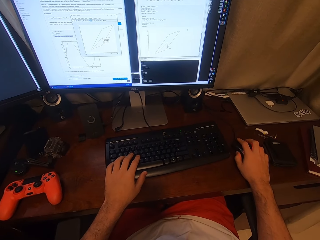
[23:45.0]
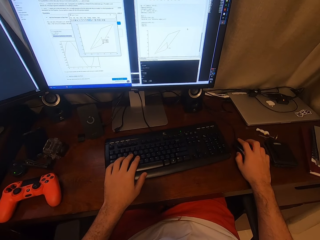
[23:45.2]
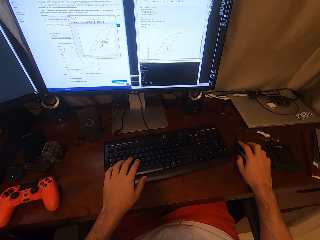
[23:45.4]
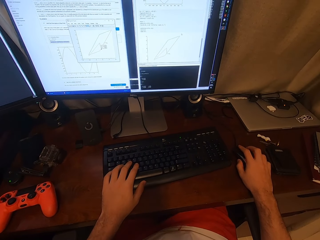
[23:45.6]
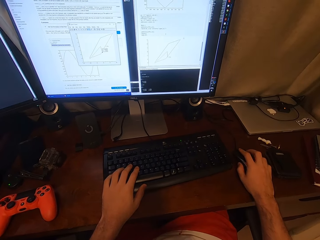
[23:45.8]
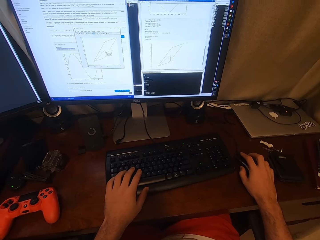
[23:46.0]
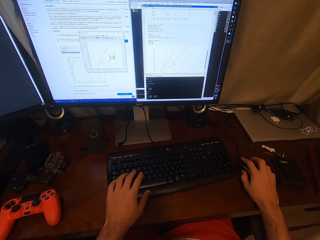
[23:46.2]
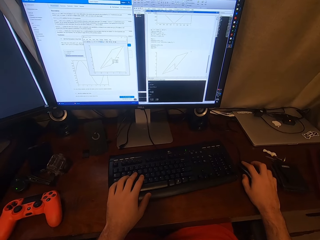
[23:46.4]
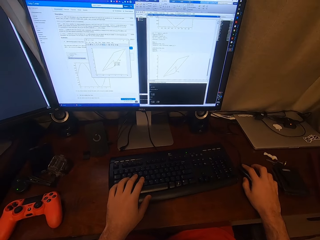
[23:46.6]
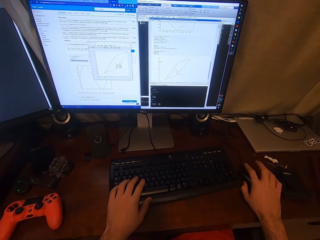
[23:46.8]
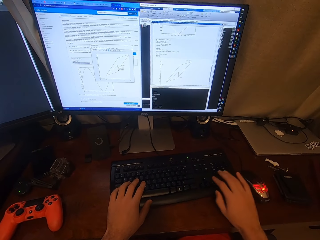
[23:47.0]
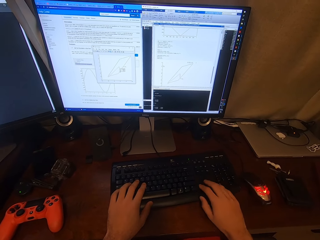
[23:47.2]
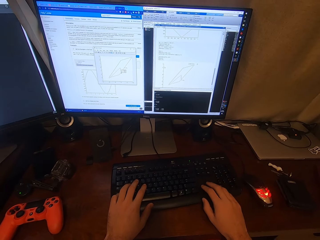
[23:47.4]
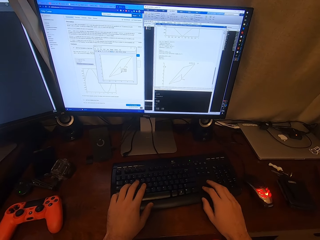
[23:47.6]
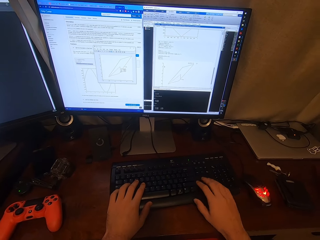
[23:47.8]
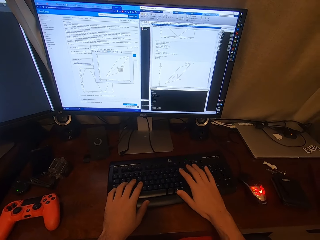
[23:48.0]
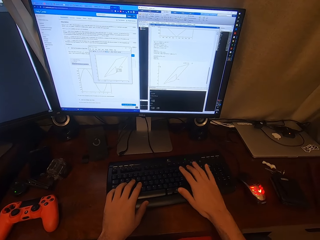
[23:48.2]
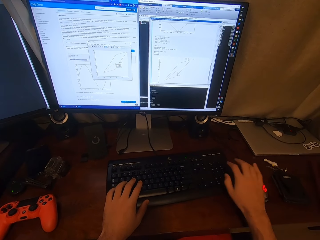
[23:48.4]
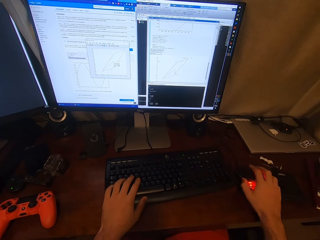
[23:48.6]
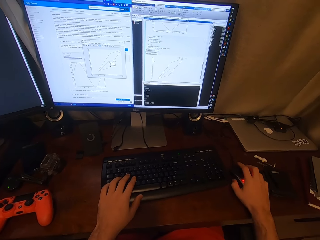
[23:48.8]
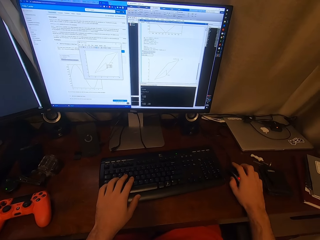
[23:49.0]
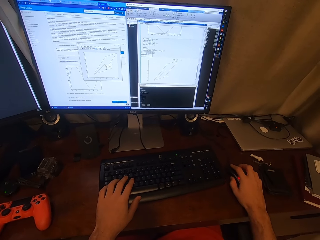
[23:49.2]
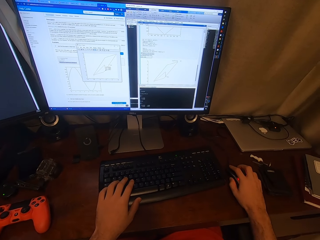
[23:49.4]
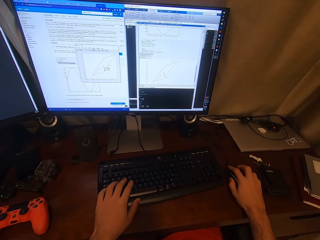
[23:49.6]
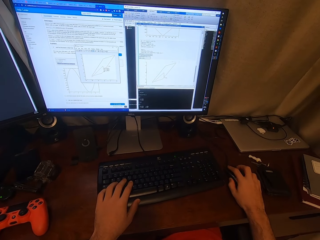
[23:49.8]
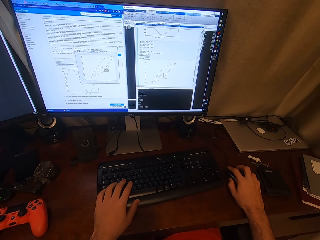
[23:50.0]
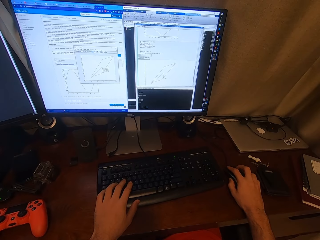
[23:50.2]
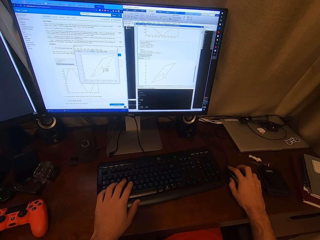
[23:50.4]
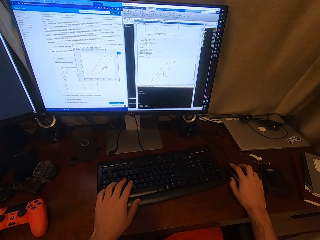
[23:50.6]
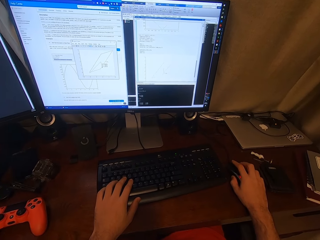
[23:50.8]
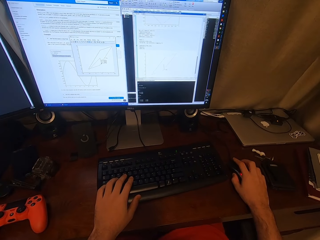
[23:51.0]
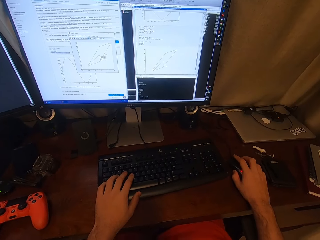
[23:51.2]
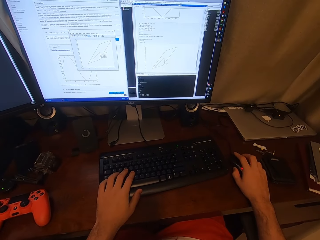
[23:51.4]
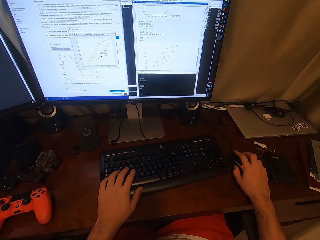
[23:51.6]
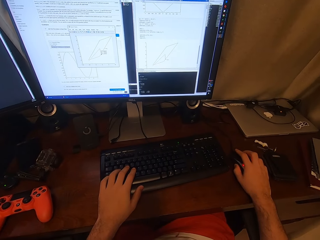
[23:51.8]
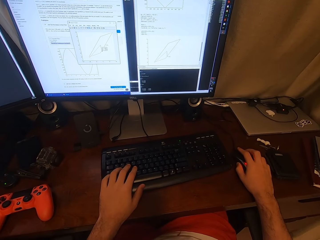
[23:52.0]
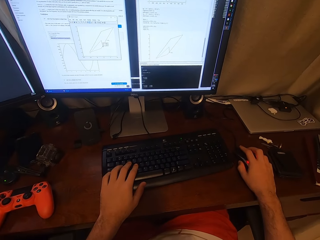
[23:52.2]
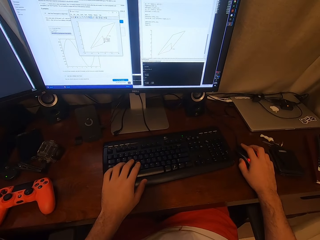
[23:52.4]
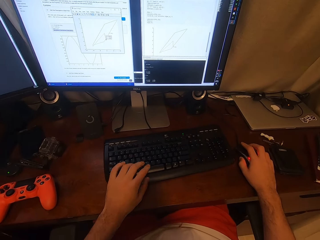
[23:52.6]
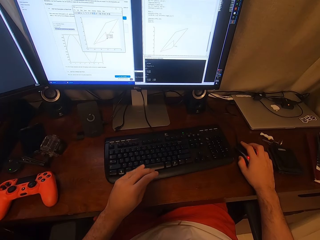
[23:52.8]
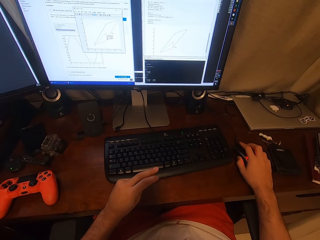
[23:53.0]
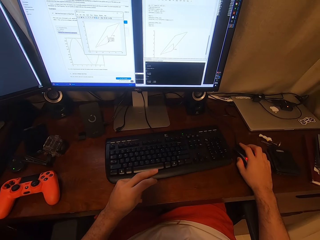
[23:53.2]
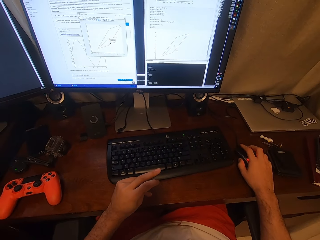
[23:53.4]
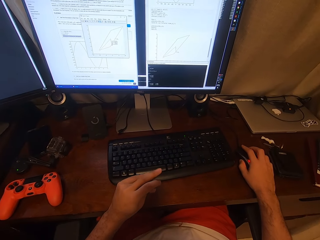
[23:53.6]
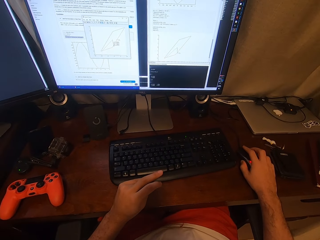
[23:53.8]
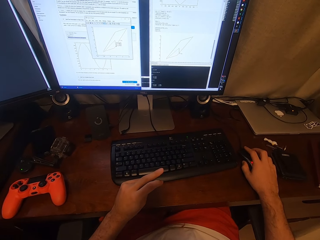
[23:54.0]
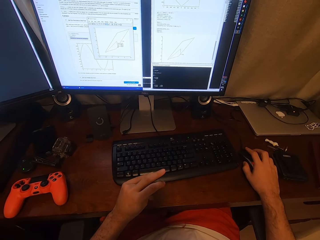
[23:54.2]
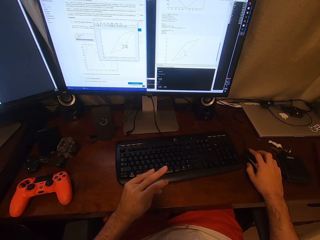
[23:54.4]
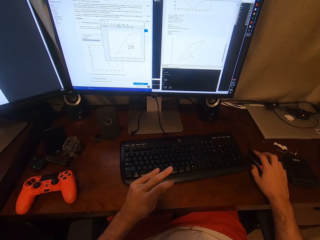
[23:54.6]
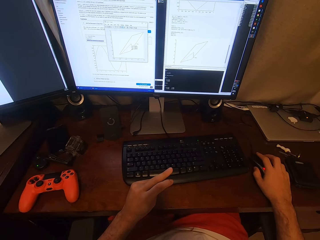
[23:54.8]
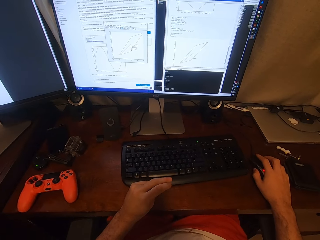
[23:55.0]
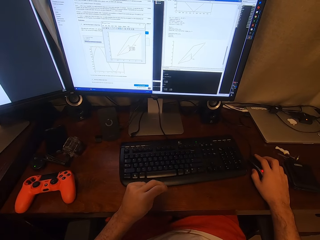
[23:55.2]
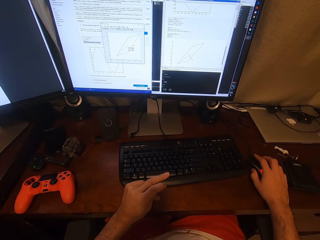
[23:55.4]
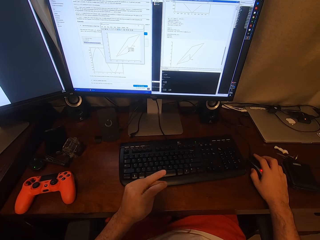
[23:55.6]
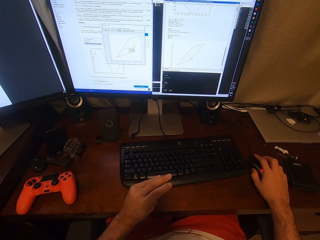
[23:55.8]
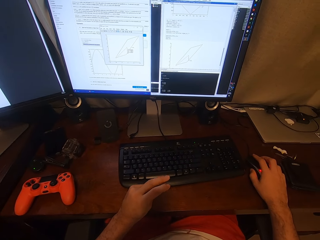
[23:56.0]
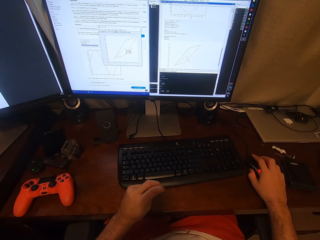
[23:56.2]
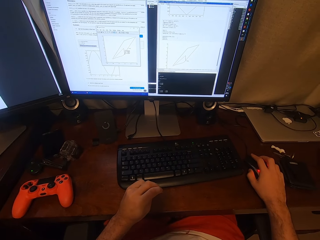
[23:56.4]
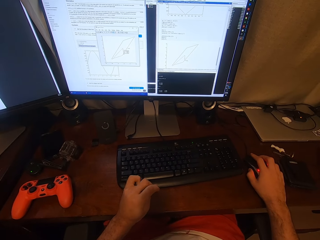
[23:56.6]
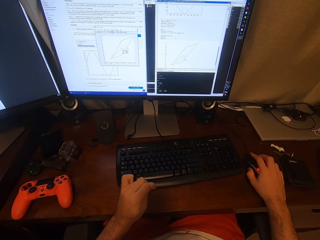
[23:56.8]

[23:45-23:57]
The camera wearer types on the computer keyboard. He clicks on the mouse with the right hand and holds the mouse. He clicks his left fingers.

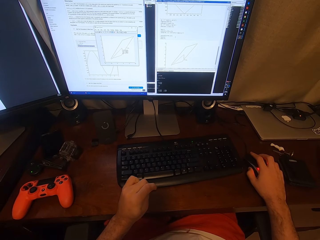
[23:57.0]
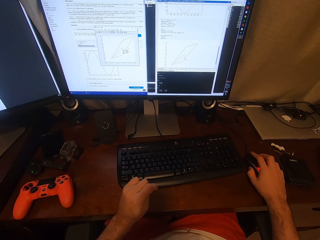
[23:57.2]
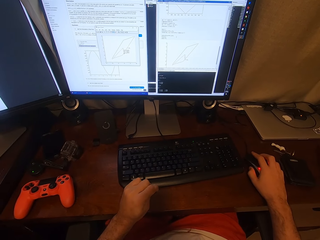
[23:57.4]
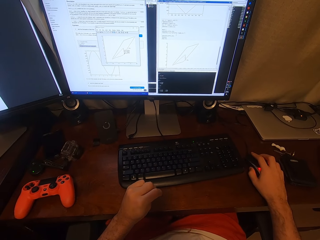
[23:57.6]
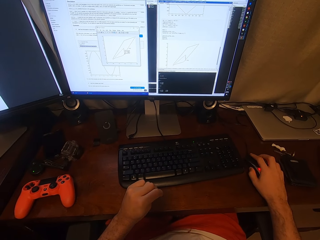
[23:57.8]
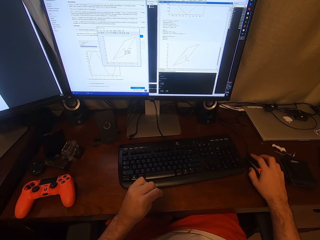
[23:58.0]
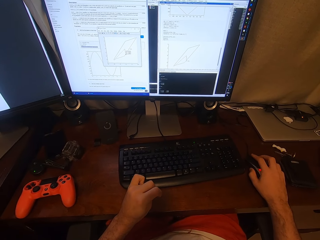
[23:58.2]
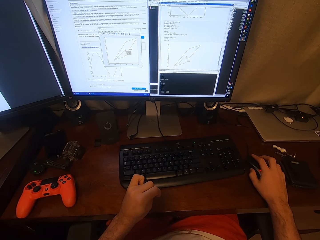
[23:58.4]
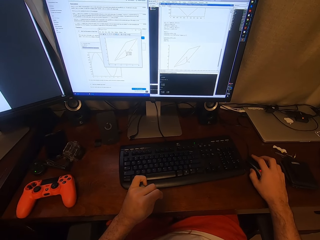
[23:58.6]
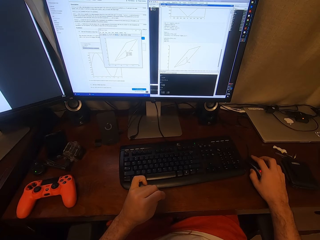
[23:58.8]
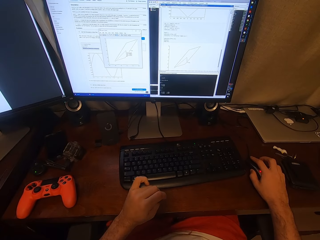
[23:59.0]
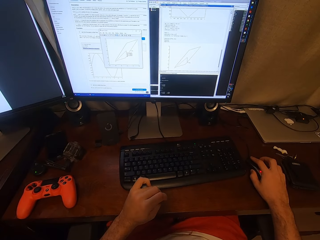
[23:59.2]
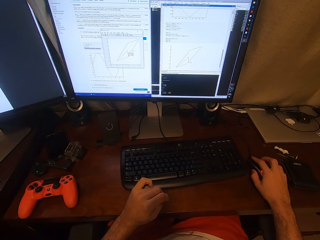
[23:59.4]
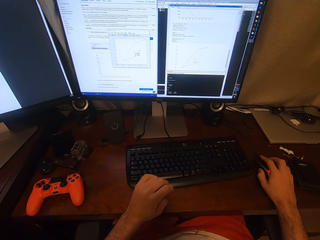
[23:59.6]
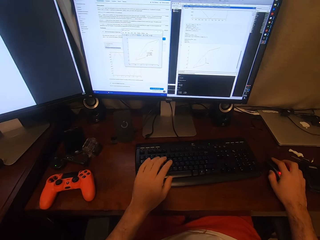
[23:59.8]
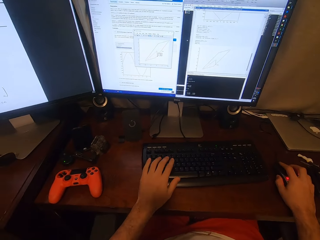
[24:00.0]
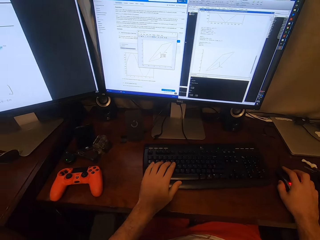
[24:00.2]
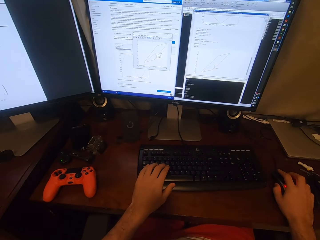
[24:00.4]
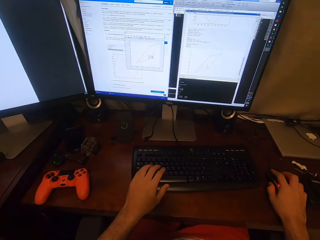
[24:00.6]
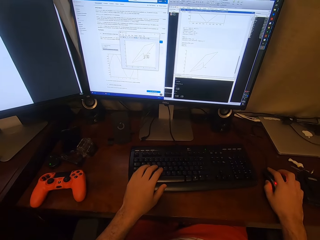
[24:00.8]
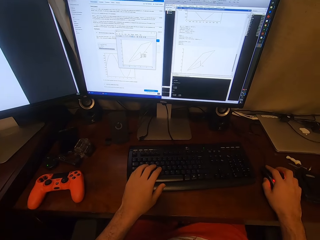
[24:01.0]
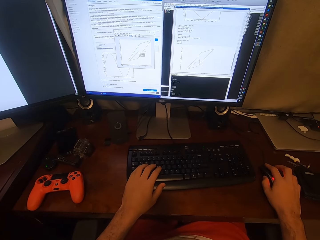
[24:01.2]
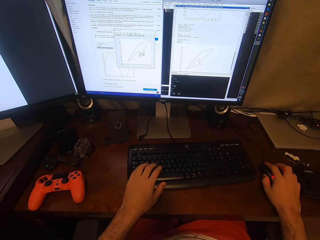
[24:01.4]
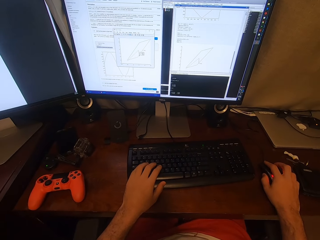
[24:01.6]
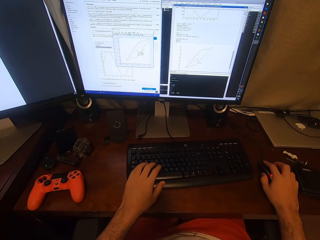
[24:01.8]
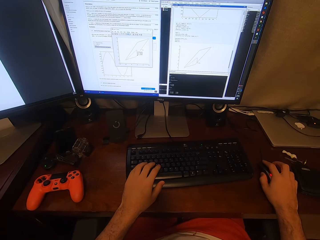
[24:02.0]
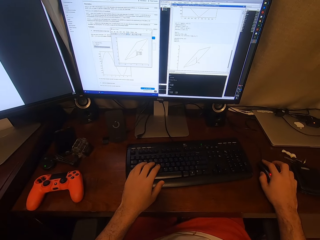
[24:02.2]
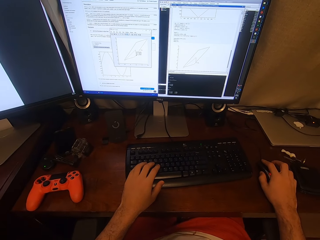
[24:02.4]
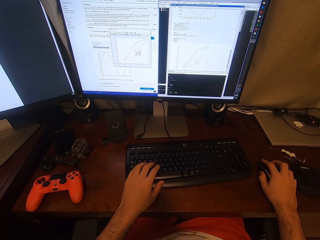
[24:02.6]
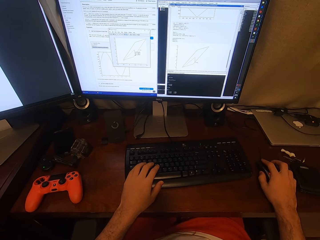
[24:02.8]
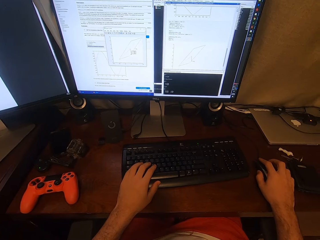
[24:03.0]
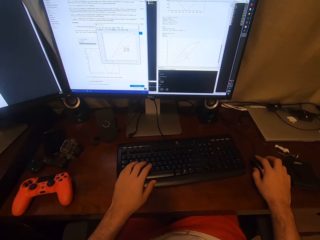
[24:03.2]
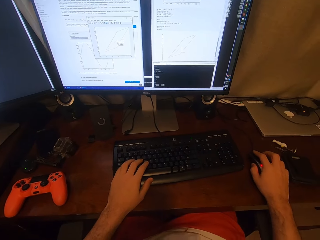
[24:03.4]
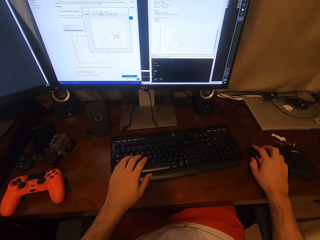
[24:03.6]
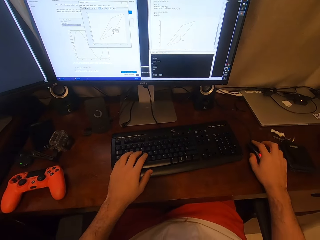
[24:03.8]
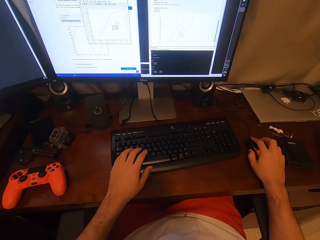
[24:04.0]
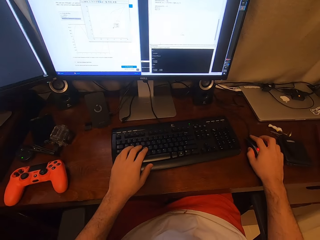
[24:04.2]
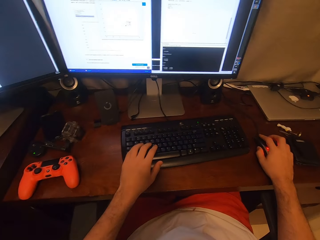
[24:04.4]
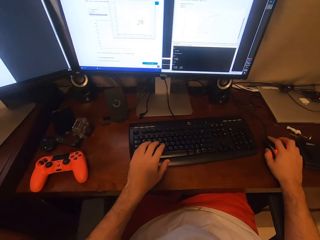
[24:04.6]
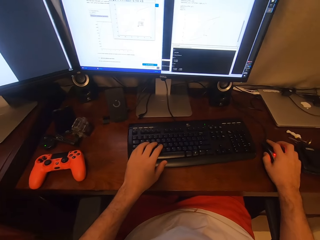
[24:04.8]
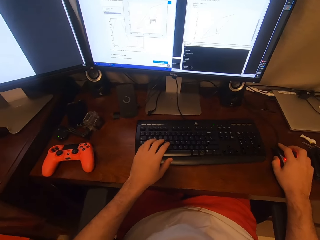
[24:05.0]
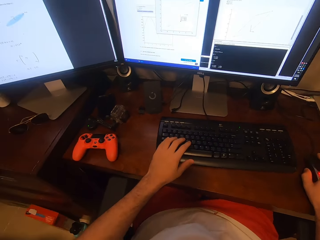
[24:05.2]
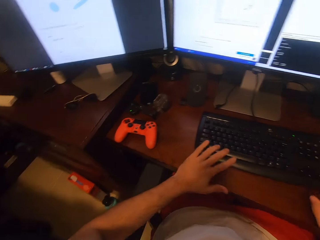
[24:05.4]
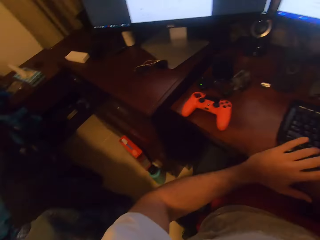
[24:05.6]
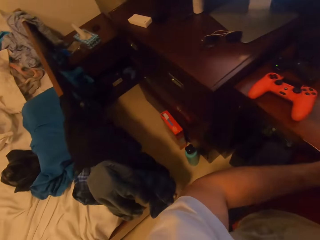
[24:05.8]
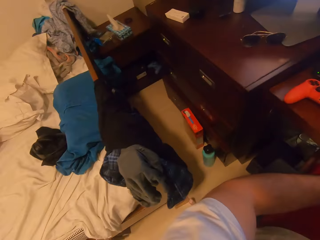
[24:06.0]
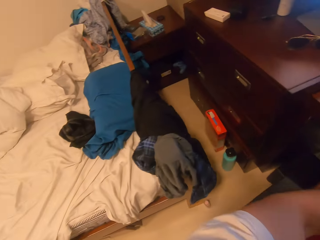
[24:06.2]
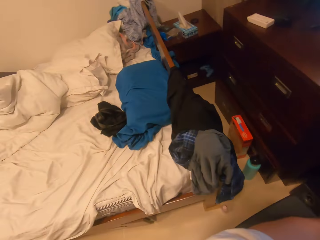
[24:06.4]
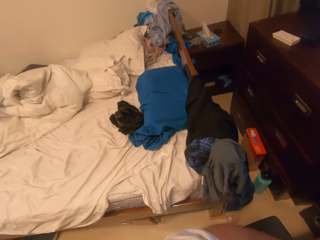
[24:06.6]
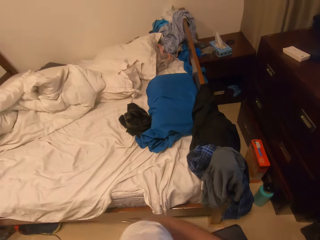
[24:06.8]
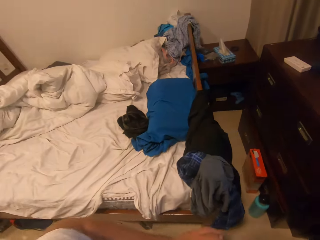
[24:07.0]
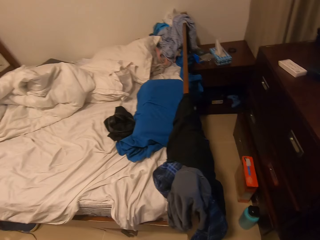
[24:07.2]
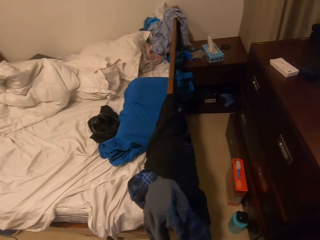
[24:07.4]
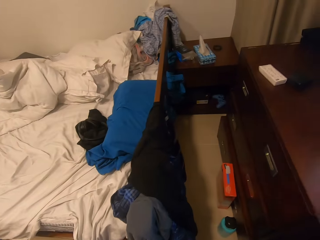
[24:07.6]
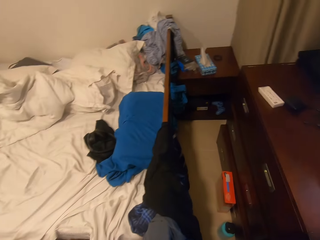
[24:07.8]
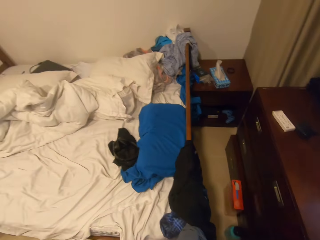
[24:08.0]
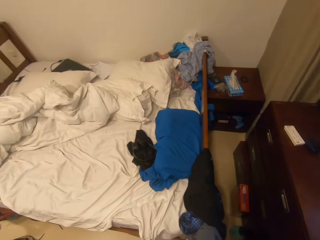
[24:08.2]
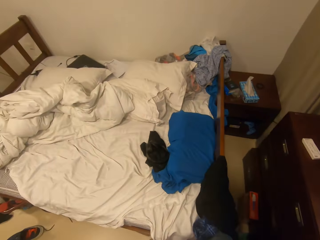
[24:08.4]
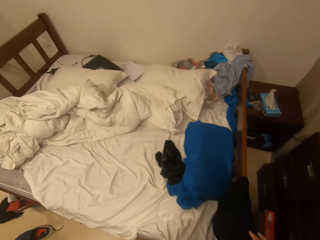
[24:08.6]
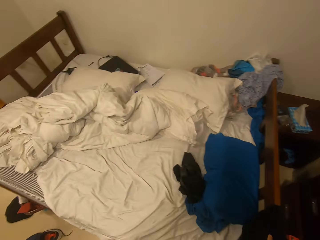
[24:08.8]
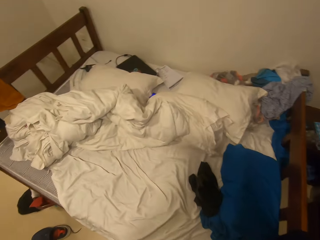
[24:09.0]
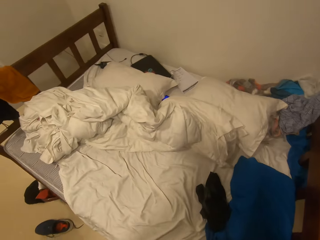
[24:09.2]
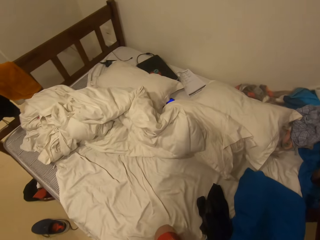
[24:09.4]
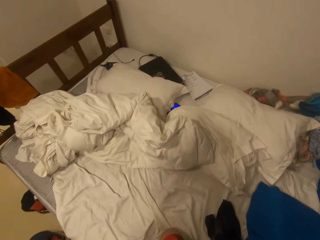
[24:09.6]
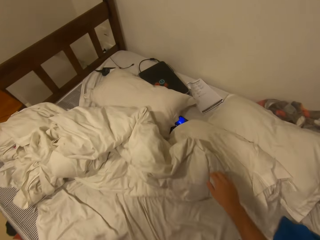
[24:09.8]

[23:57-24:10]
The camera wearer holds the keyboard with the left hand. They put the left hand on the keyboard. They use the computer. They push themselves back on the seat. They move around. They stand up.
